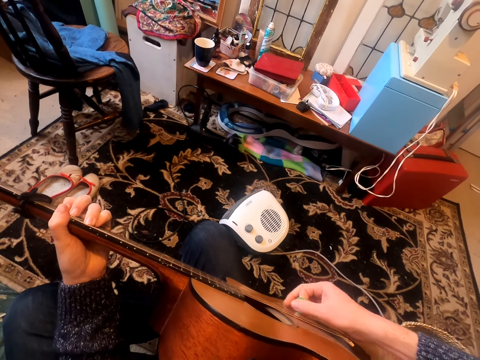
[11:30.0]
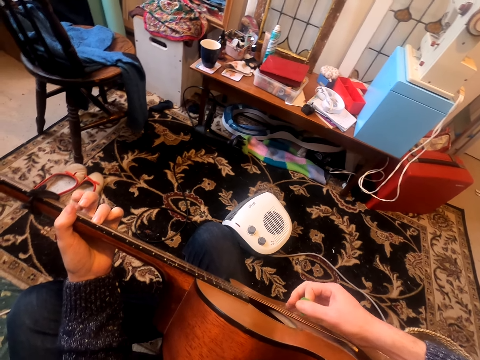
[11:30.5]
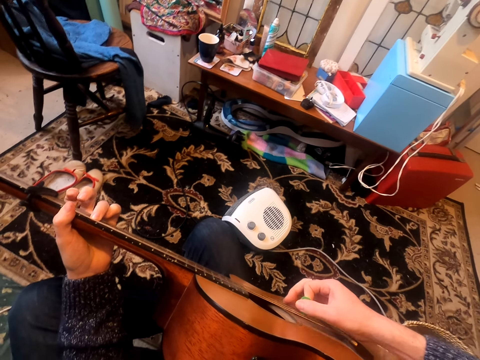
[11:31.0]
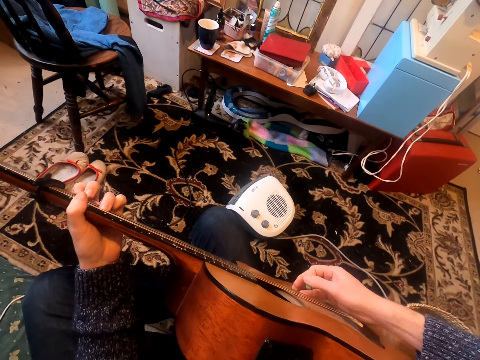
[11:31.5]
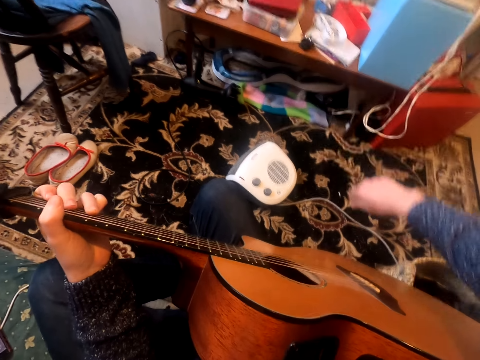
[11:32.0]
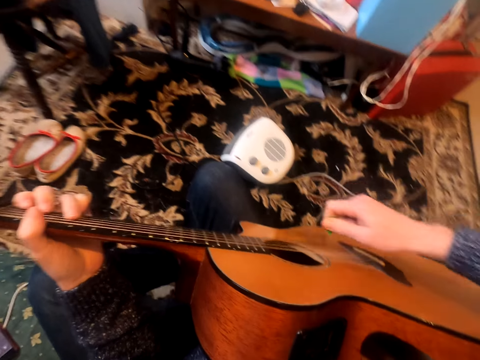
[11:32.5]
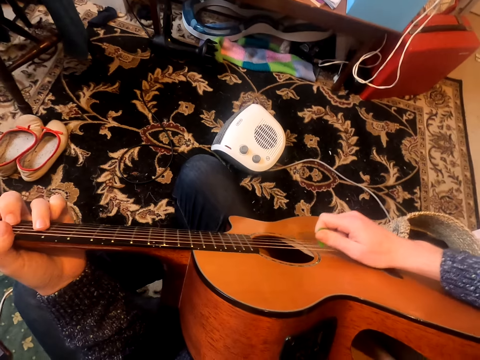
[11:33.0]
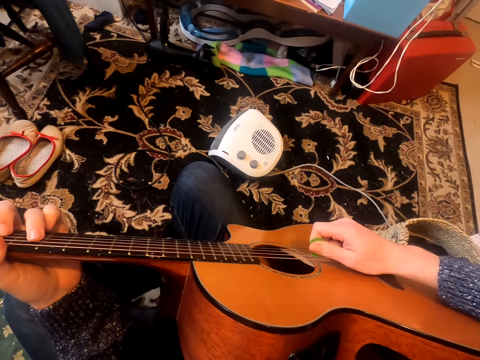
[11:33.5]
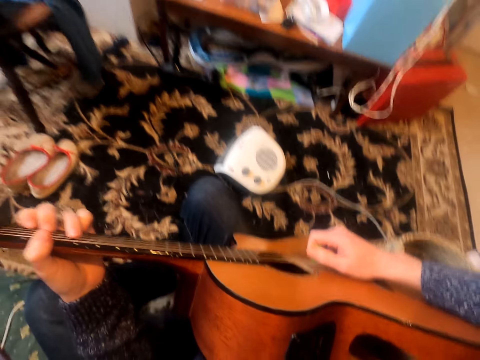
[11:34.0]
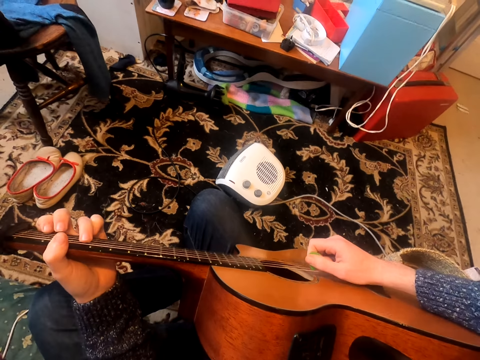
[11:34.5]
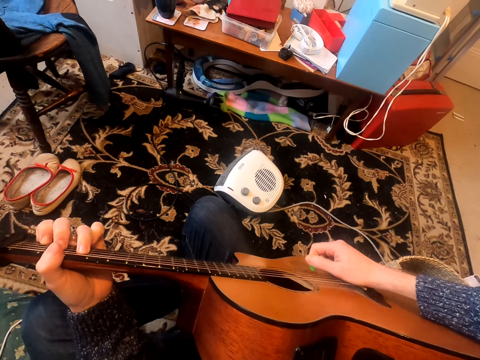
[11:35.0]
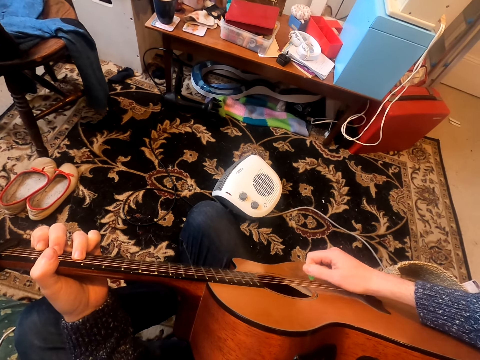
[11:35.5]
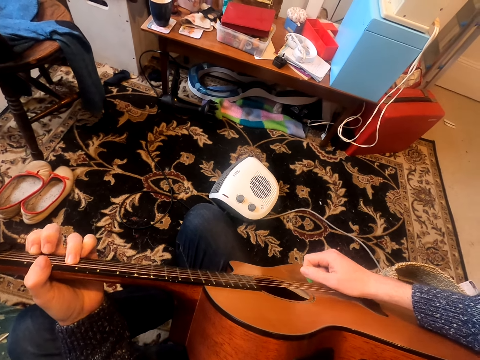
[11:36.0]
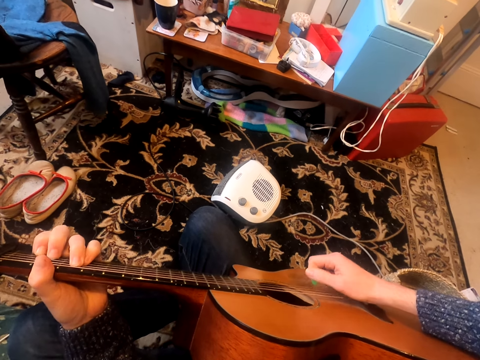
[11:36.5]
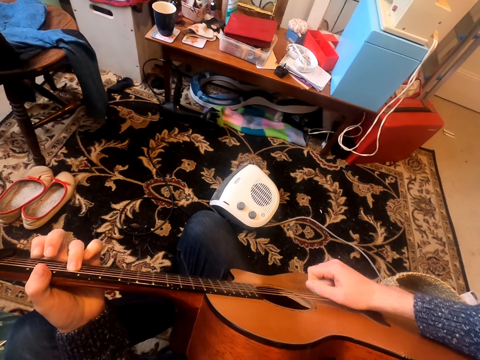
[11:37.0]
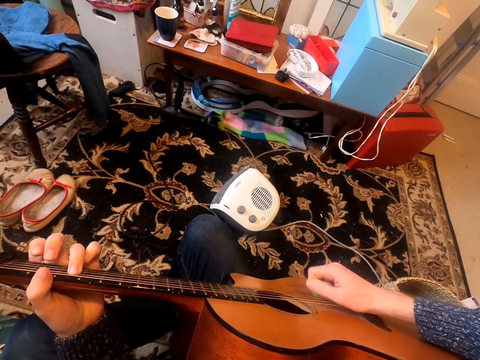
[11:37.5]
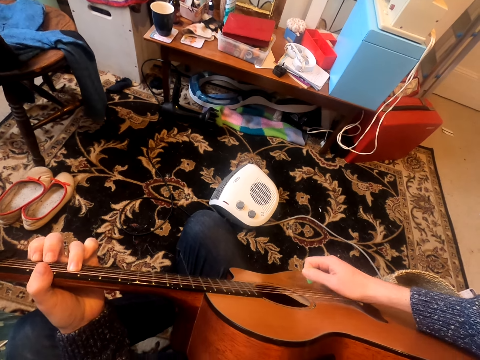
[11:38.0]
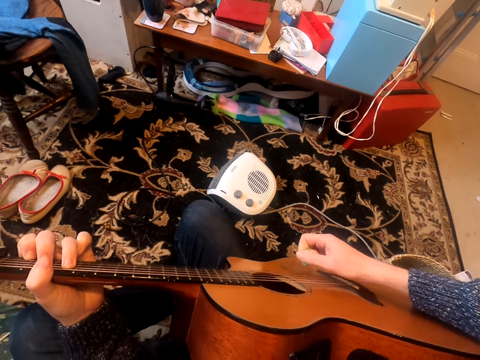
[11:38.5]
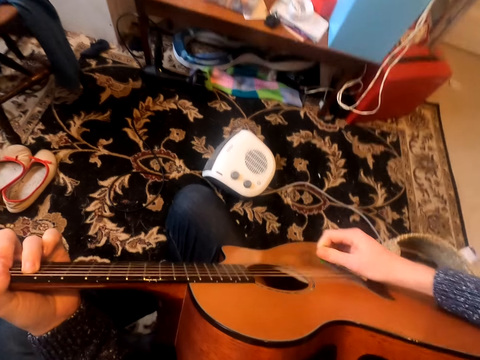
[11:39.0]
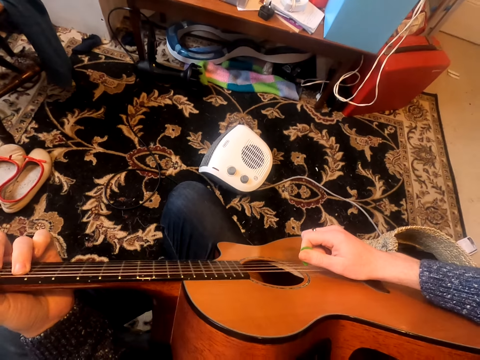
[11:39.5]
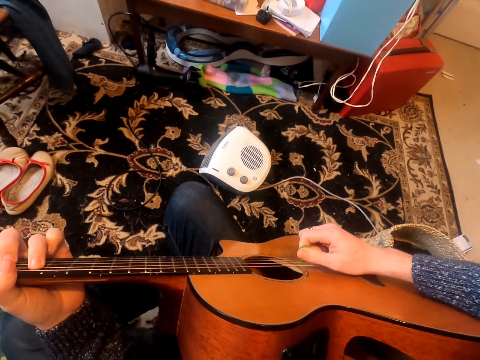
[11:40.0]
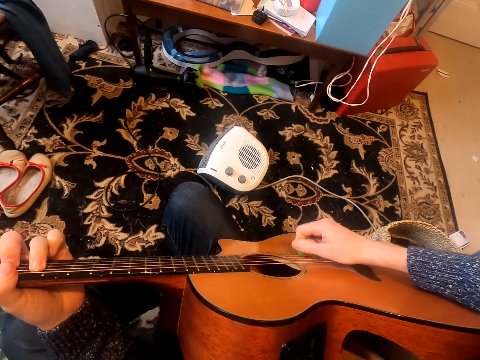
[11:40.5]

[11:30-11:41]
The camera wearer stretches his hand. He plays a guitar.

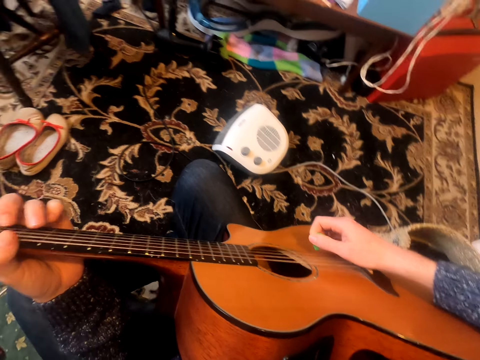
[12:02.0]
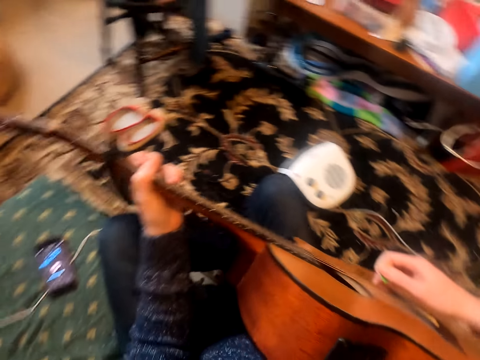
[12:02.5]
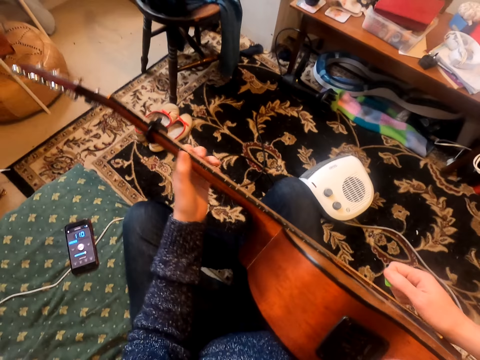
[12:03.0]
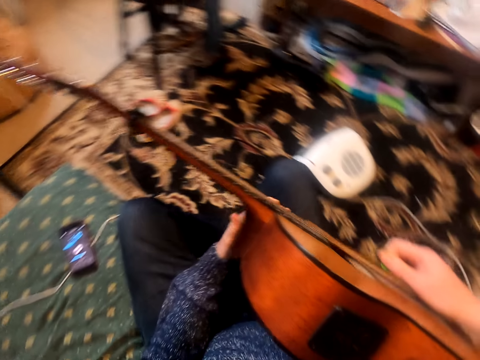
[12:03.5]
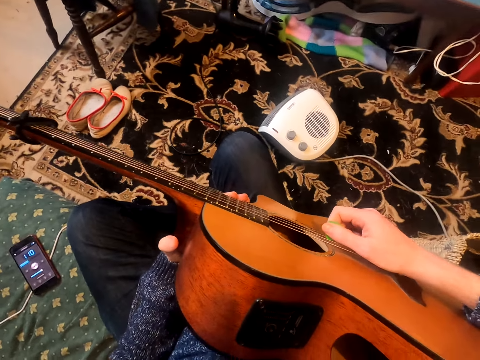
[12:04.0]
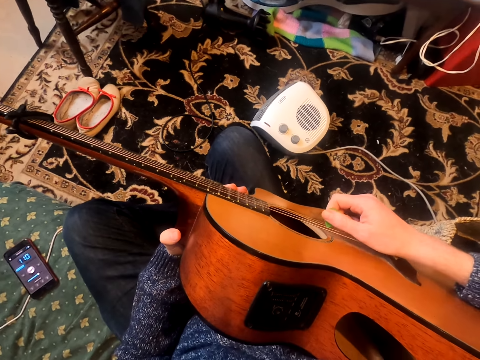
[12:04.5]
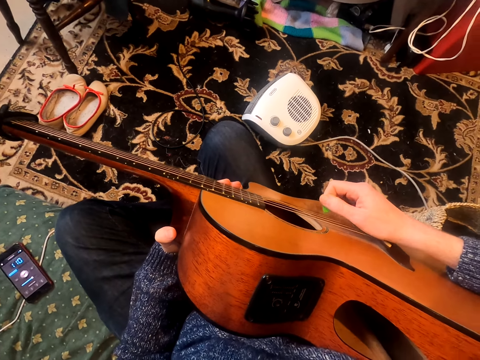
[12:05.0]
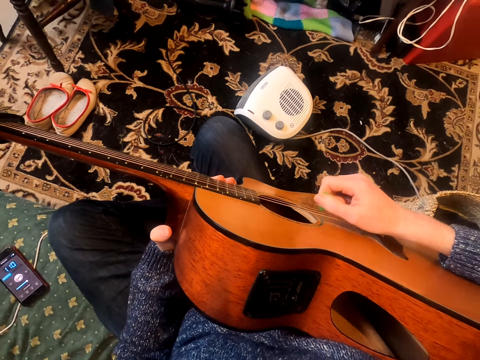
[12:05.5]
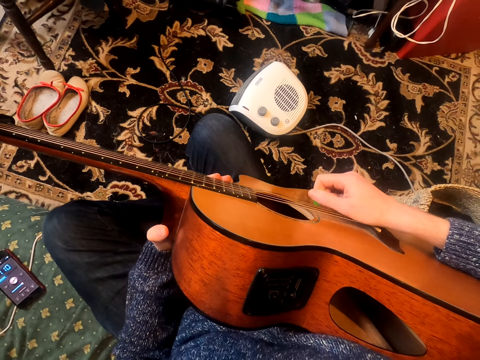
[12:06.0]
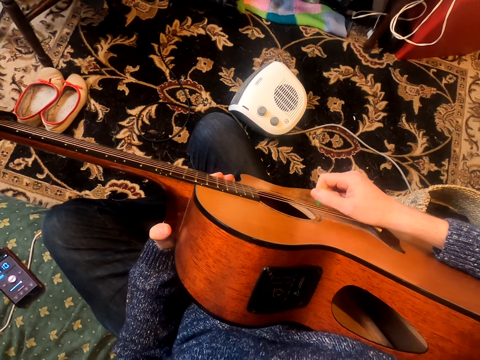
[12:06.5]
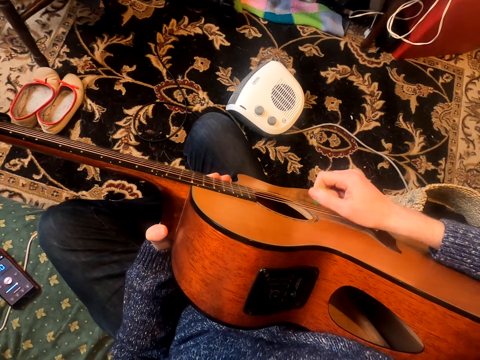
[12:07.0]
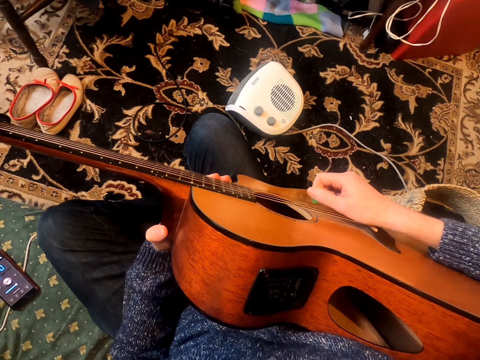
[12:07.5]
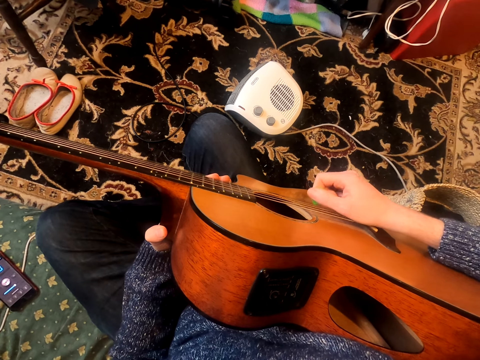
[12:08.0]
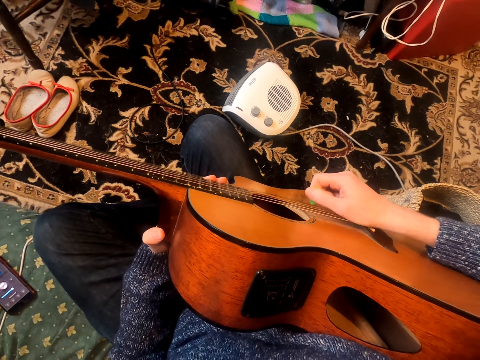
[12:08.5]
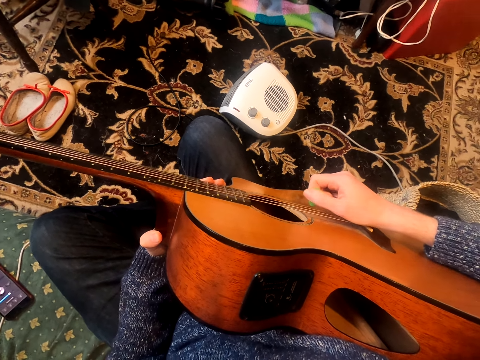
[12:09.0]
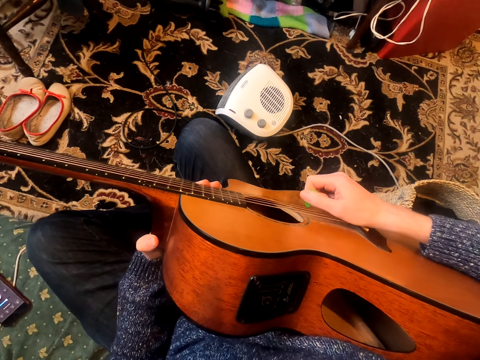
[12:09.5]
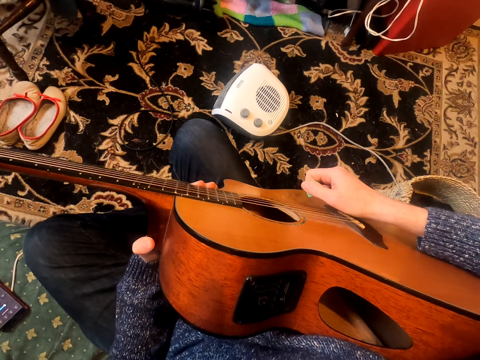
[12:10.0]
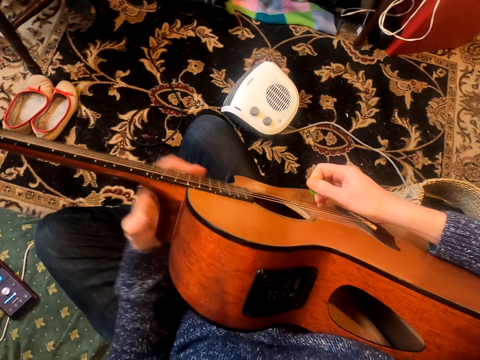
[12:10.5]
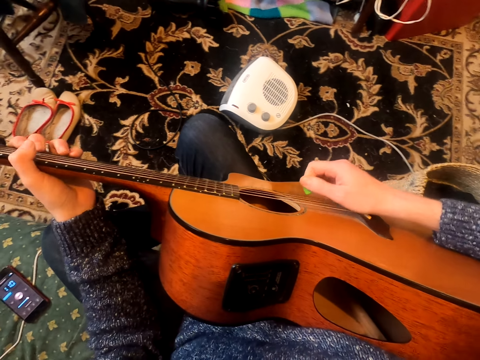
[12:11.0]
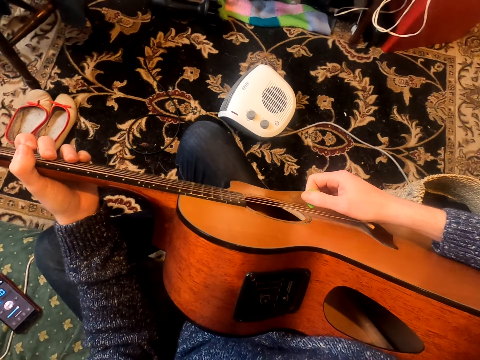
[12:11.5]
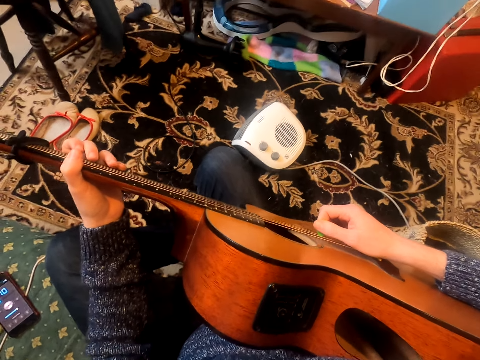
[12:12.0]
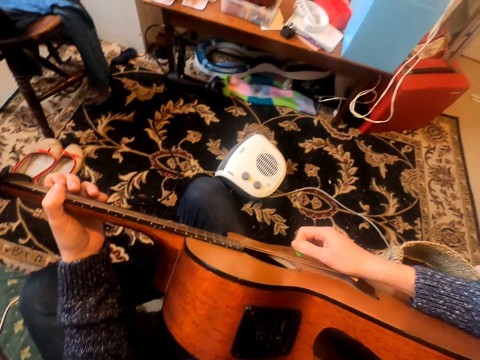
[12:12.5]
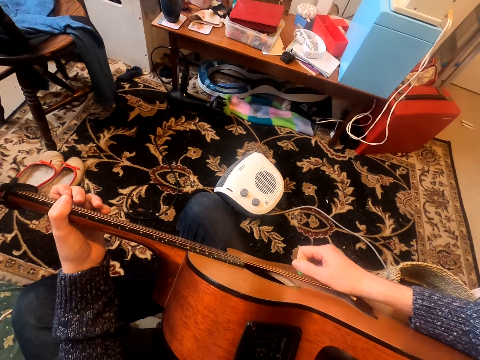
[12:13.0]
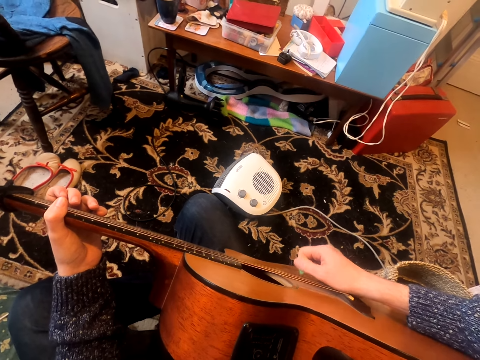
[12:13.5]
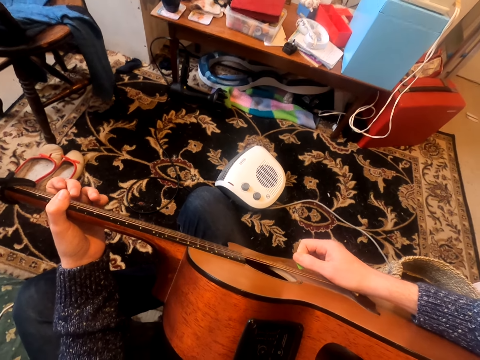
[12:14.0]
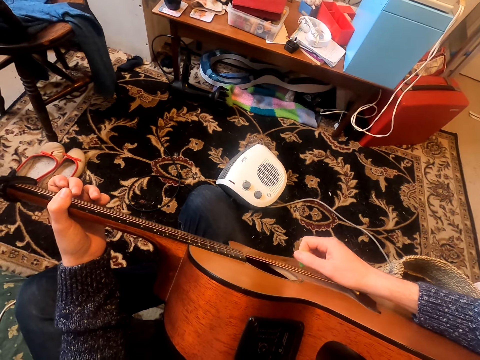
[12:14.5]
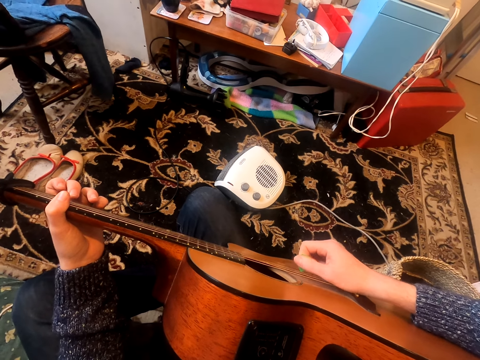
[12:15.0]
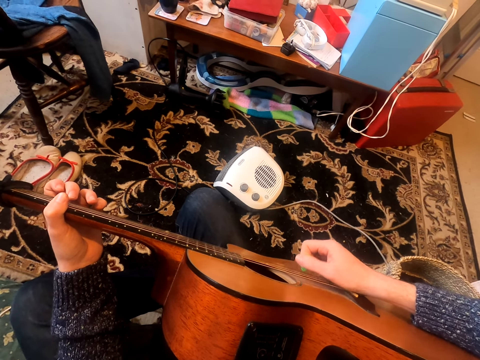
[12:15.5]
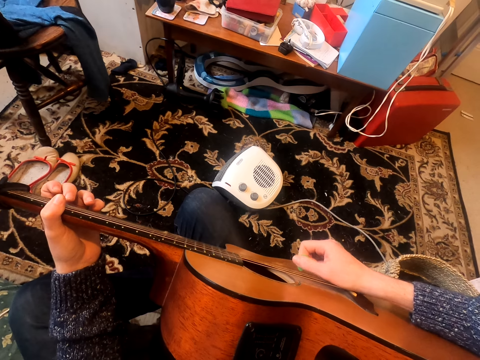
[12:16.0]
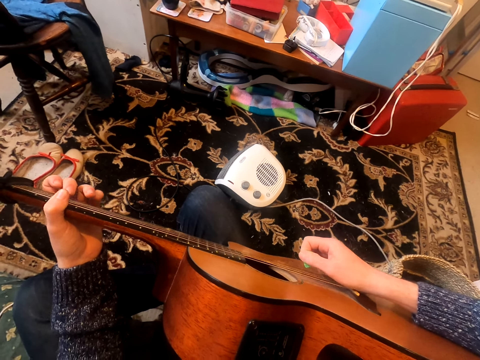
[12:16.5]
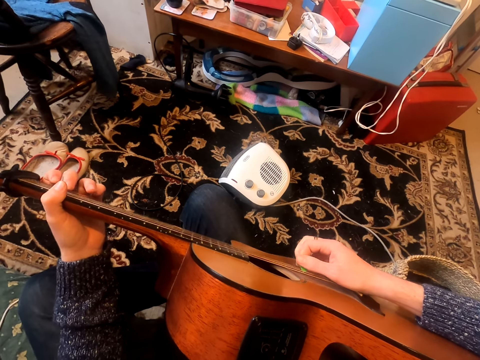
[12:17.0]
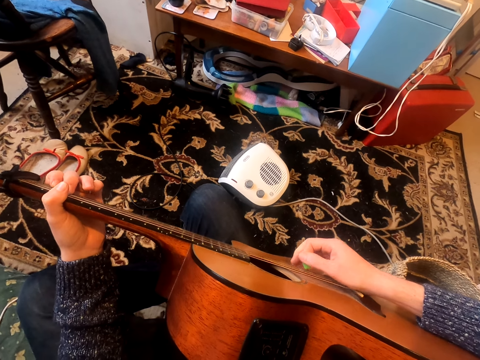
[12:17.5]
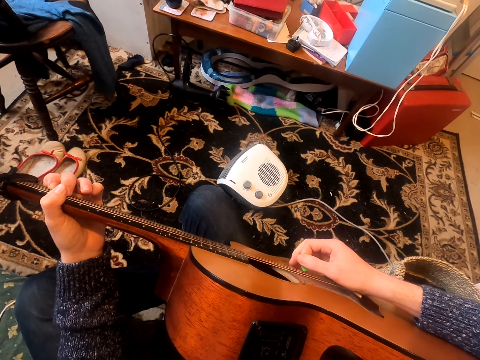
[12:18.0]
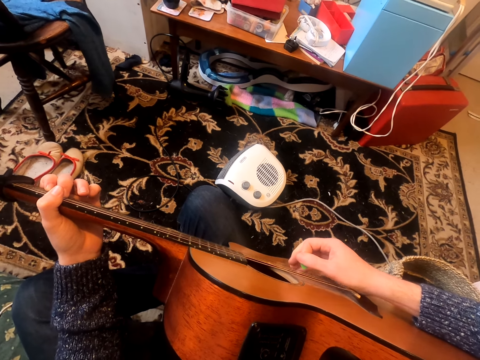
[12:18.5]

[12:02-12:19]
The camera wearer adjusts his left hand on the guitar. He plays the guitar. He moves his hand on the guitar. He plays the guitar.
